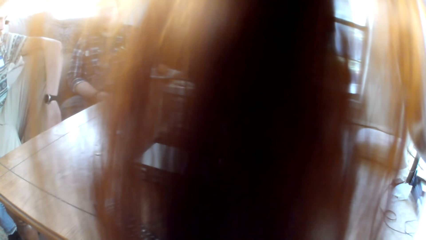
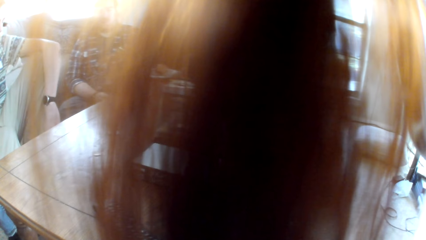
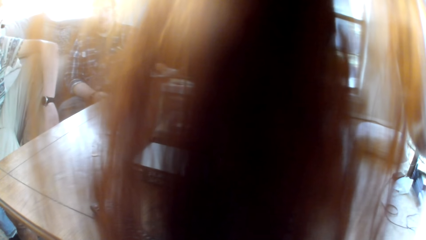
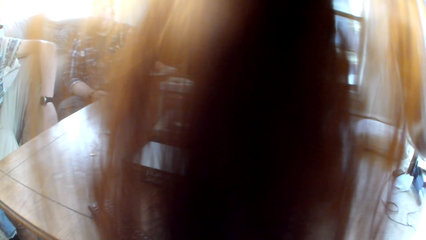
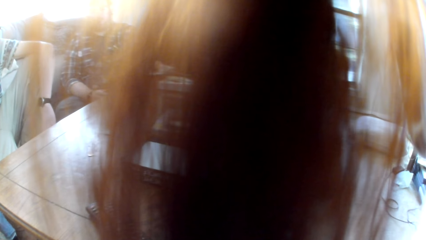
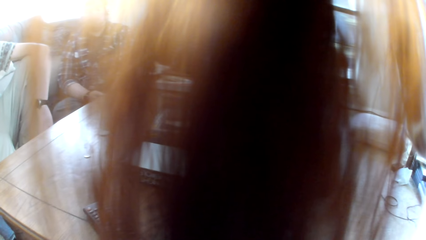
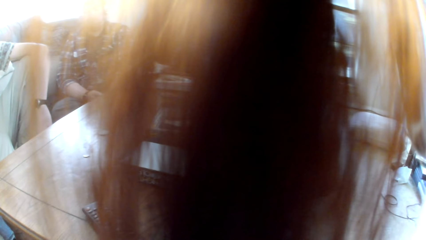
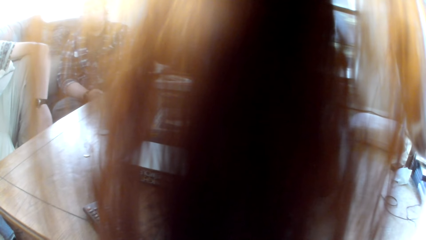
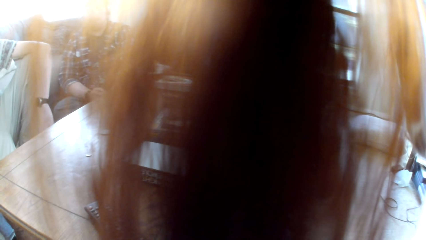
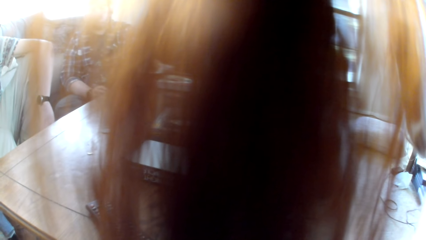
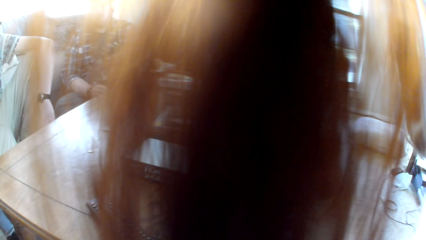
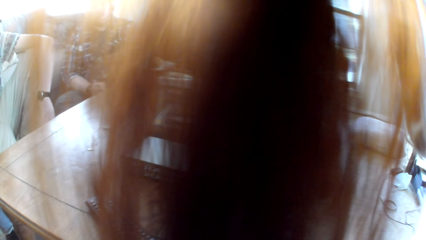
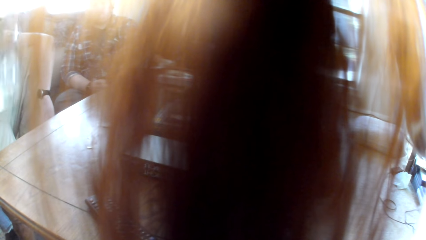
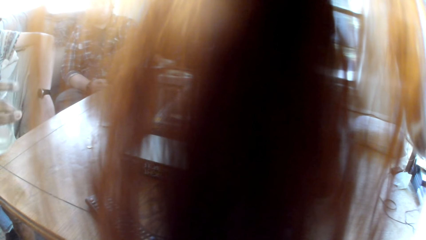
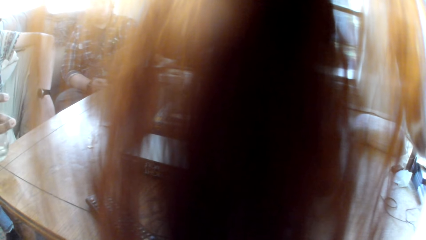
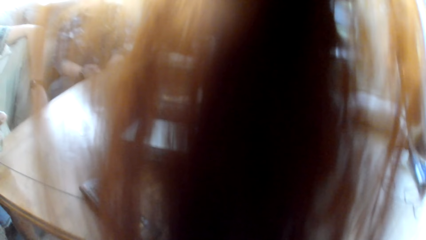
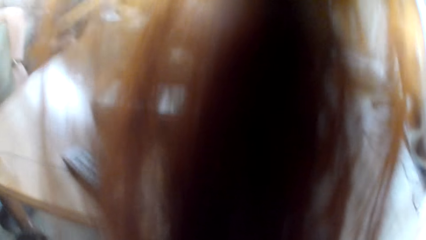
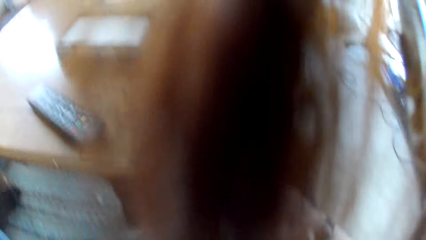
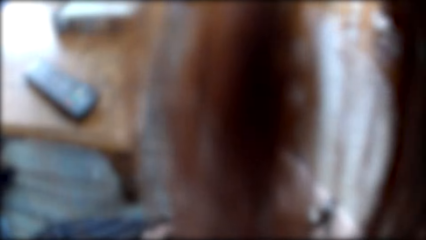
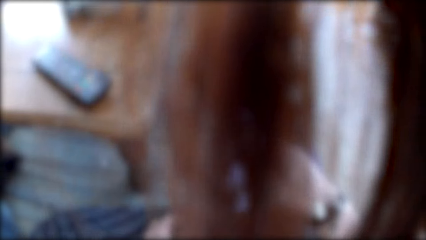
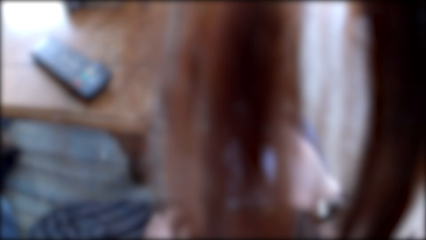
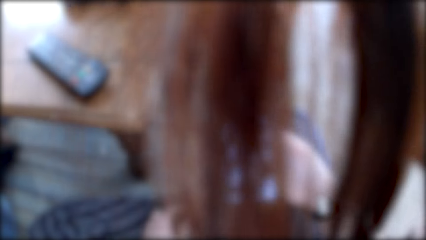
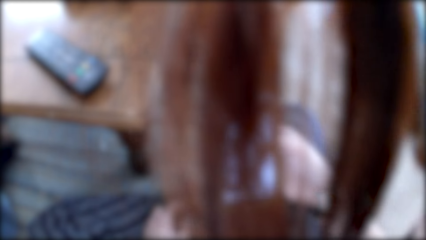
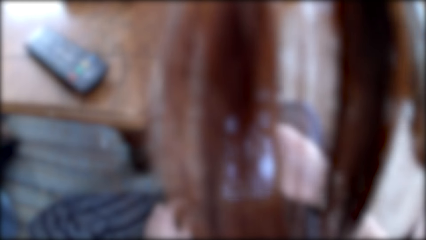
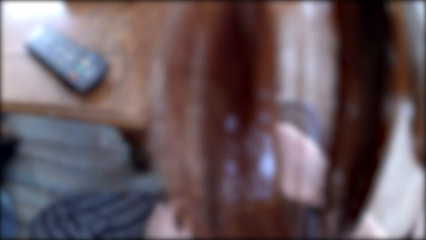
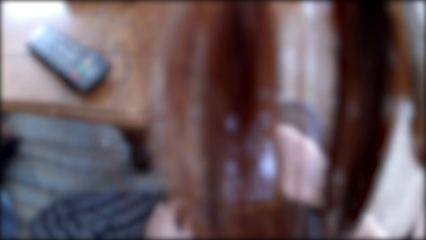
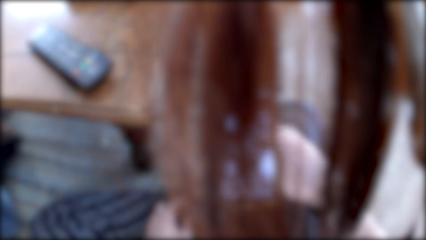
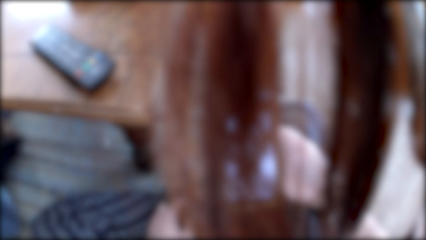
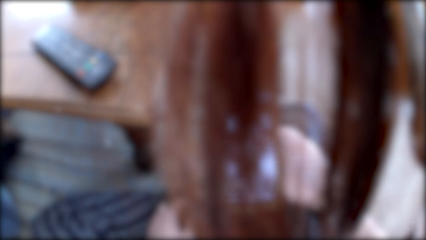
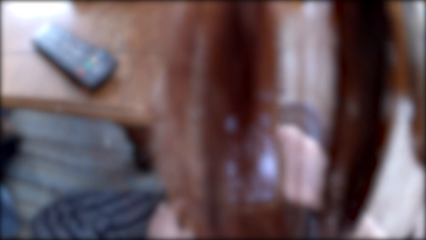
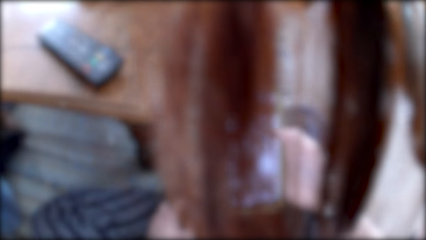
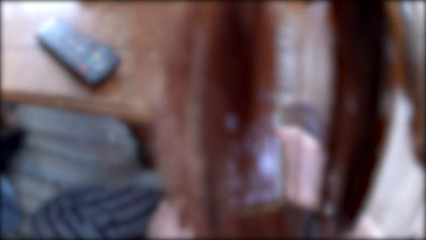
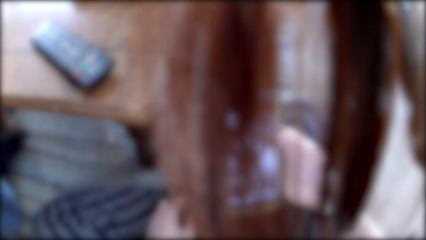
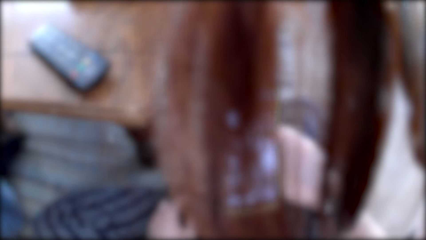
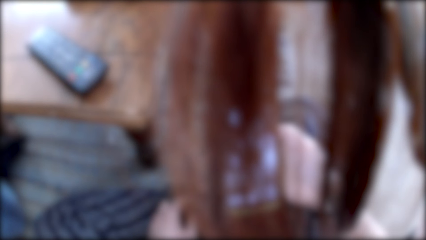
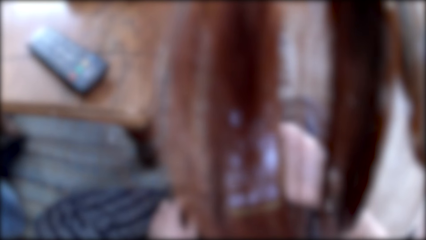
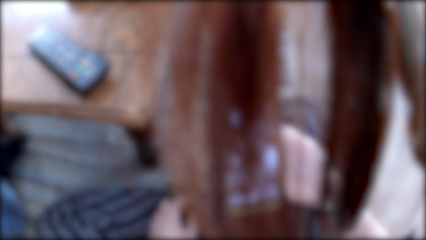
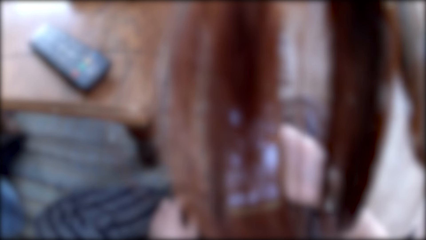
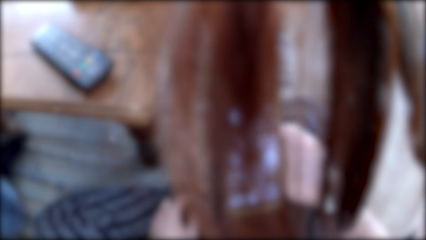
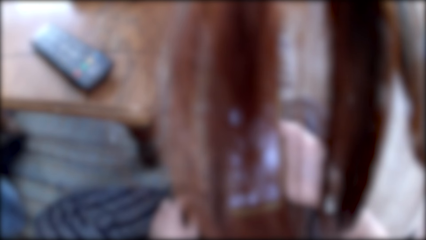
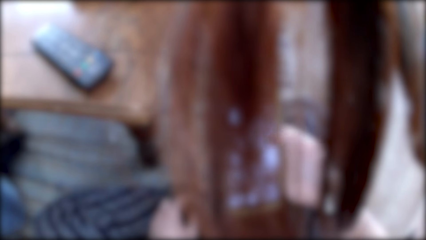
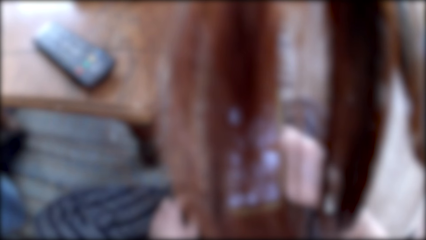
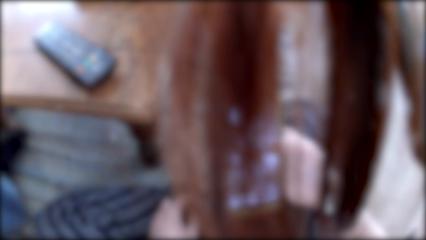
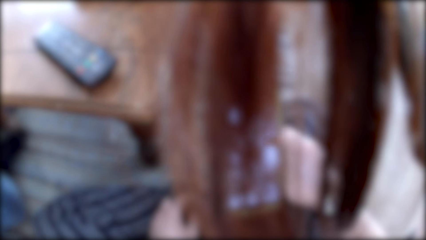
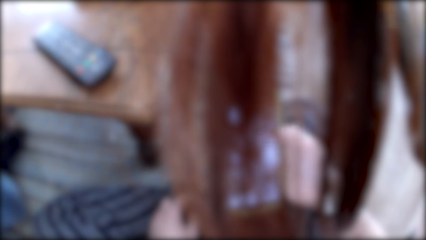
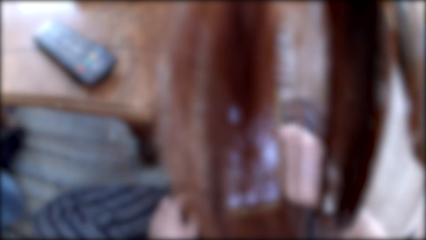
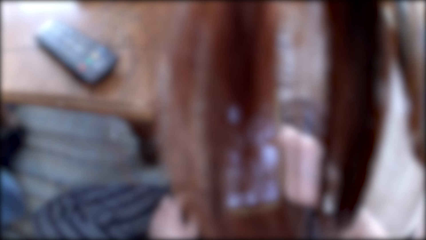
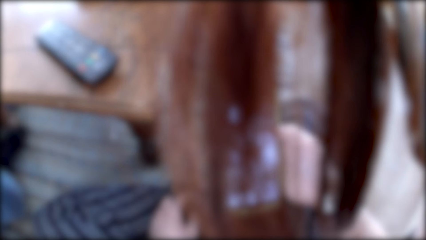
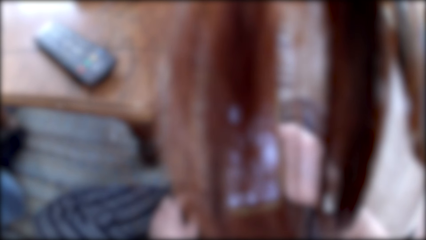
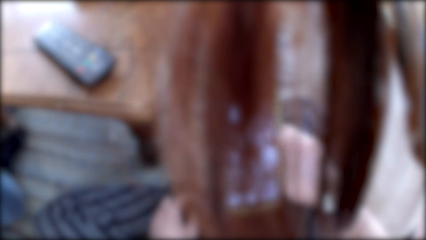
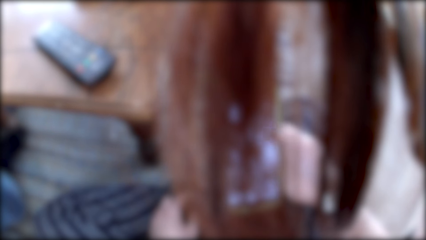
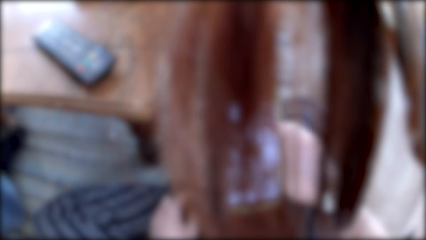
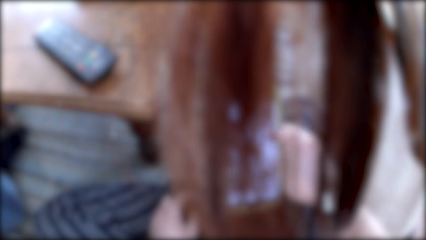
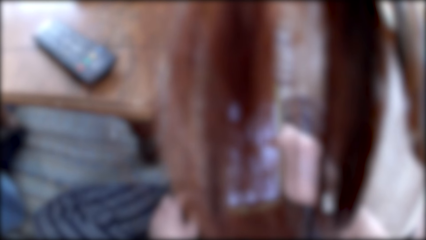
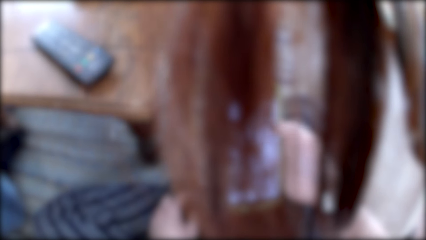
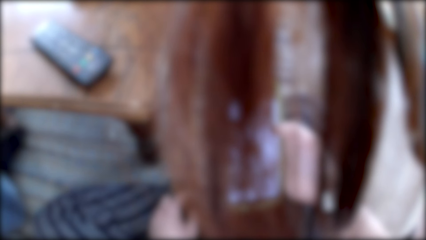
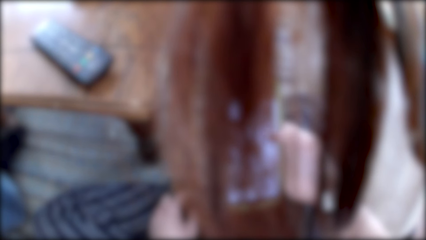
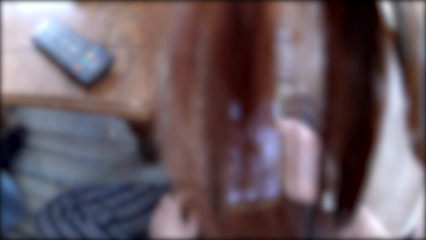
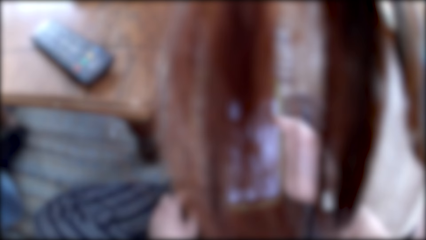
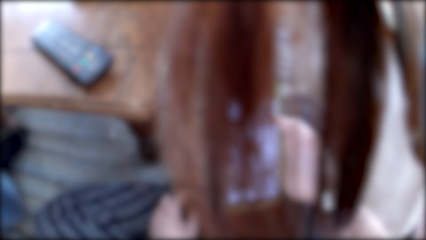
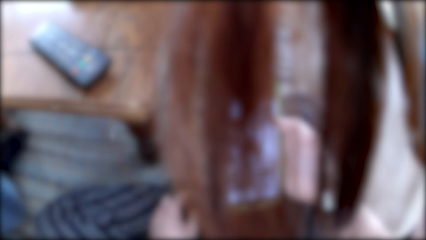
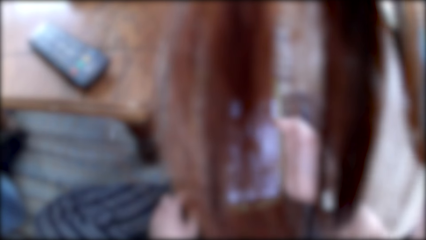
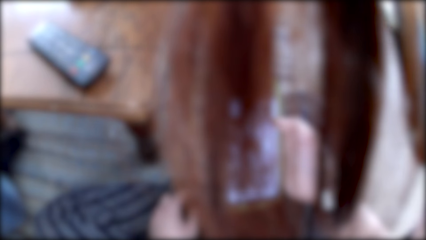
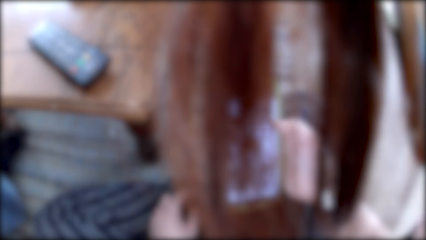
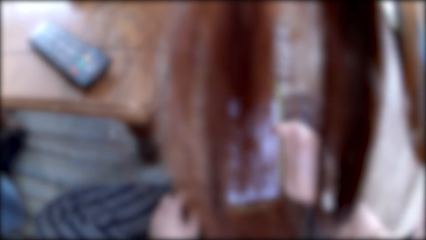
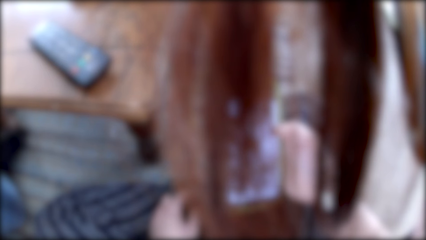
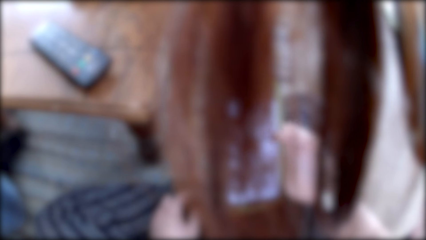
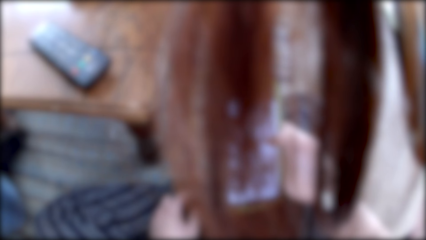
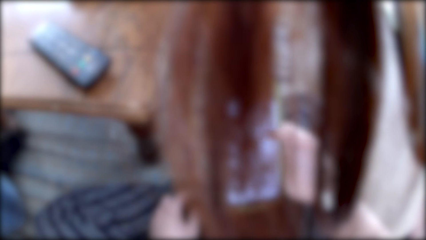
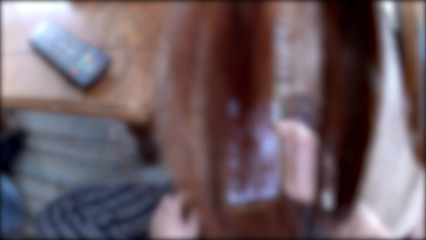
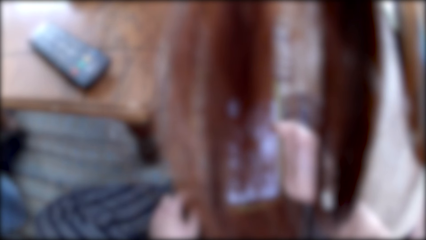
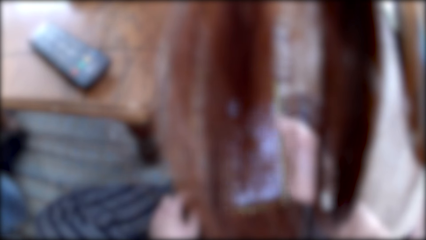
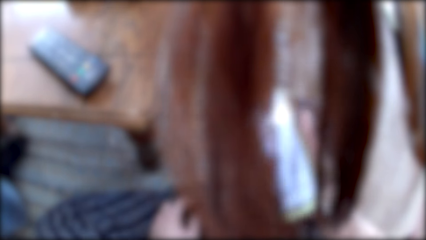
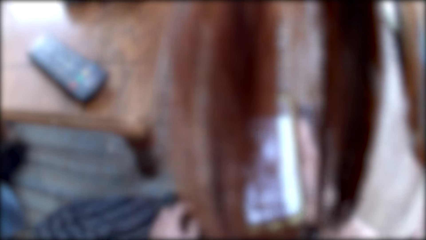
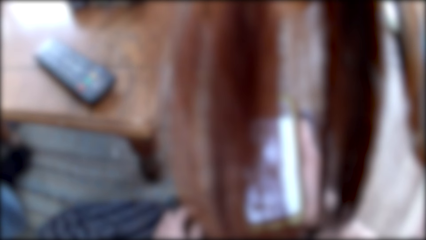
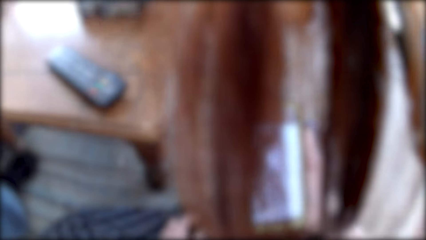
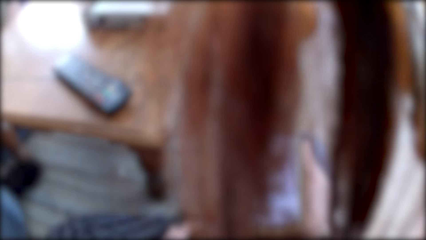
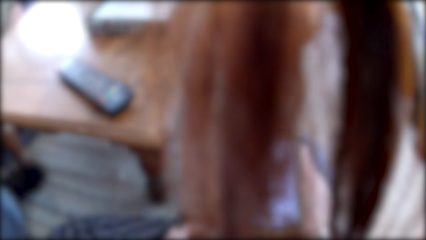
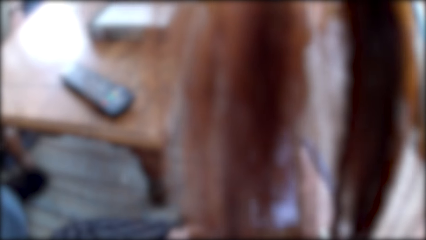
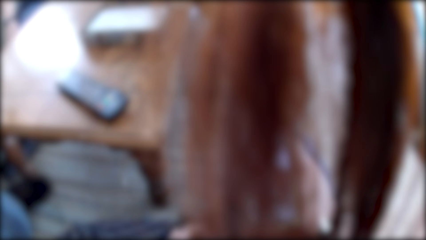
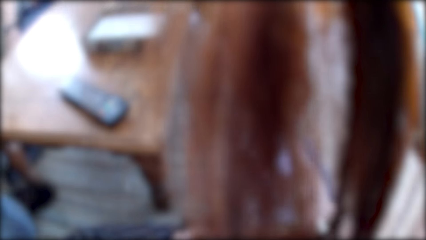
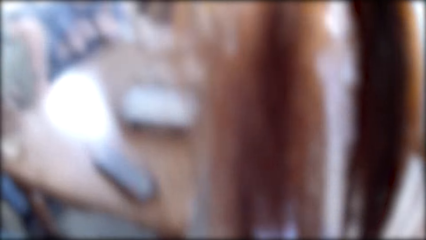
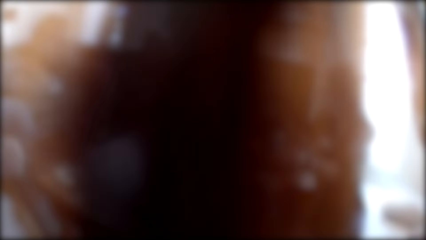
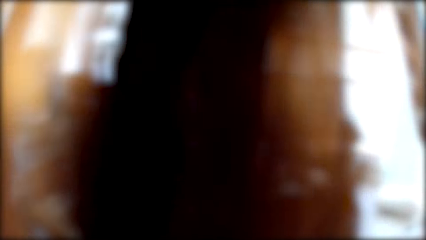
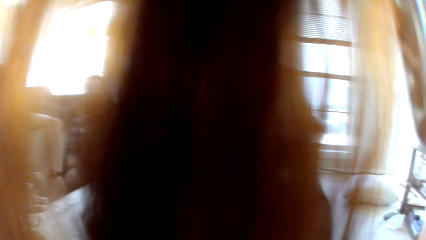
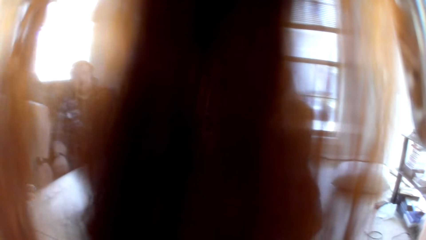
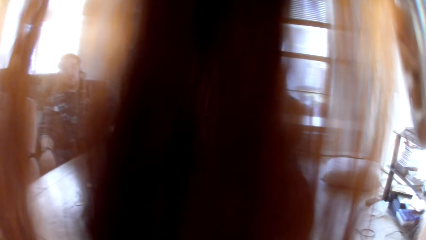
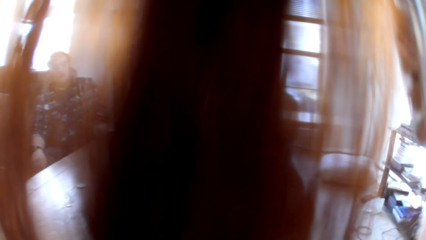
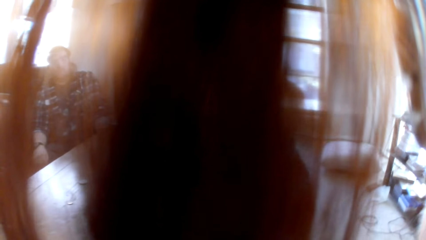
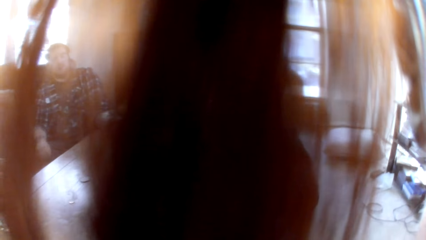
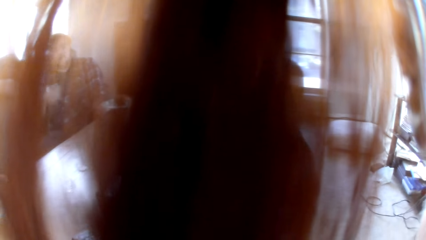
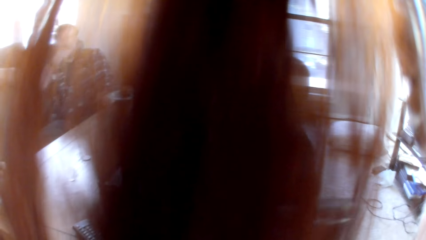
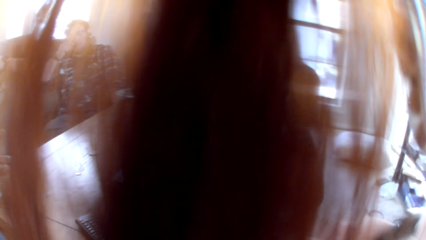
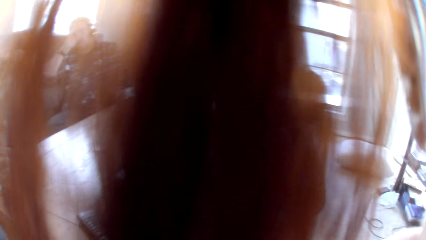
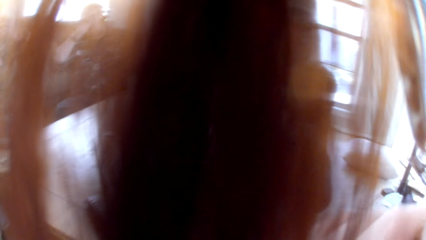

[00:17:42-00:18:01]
A man puts the glass on the table. The camera wearer scrolls at the phone. They stare at the phone.
